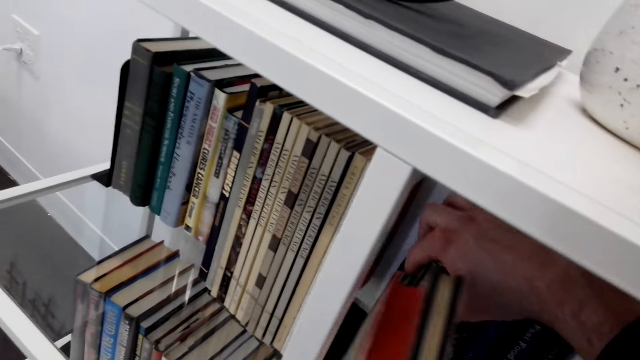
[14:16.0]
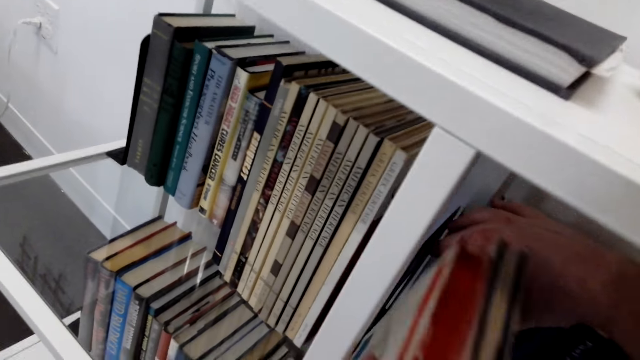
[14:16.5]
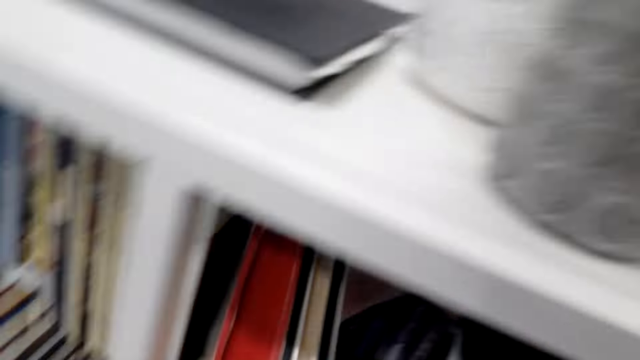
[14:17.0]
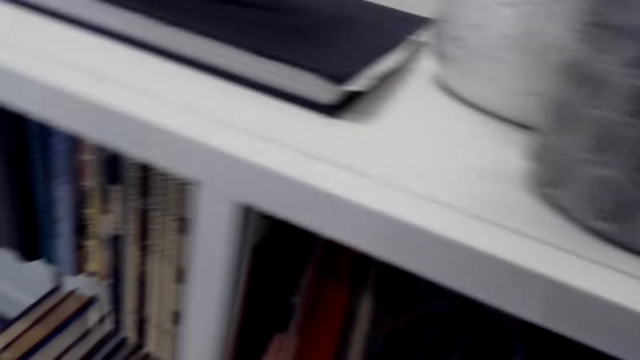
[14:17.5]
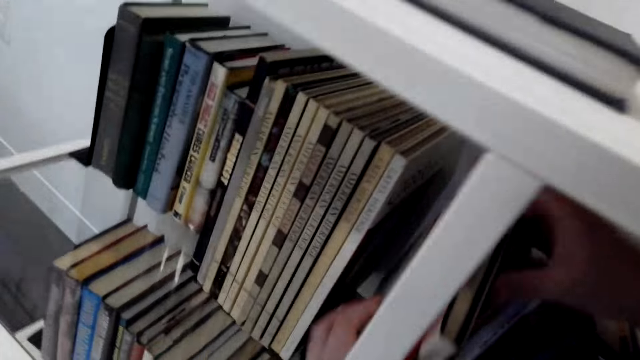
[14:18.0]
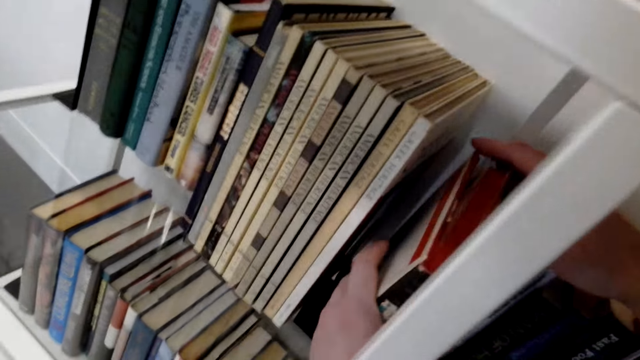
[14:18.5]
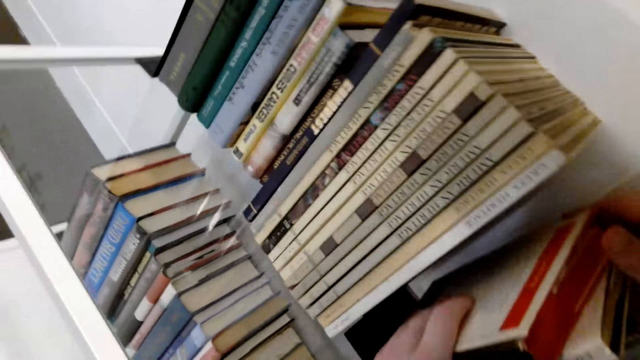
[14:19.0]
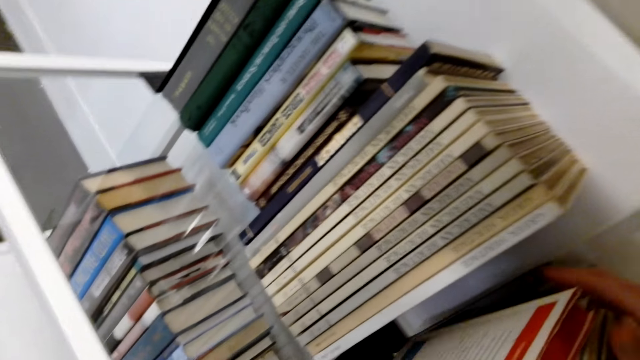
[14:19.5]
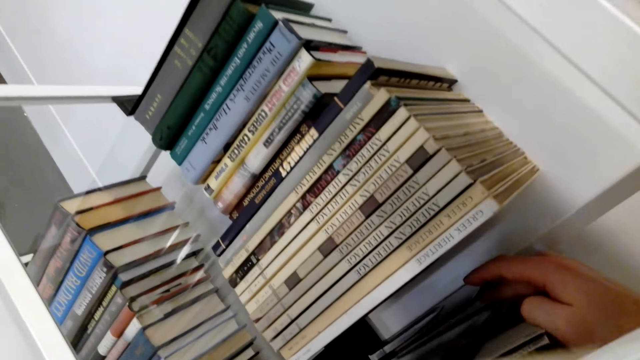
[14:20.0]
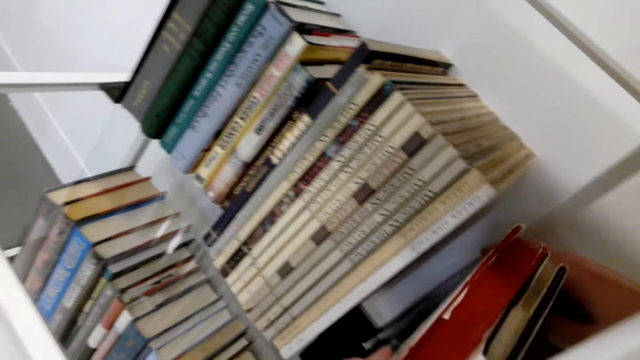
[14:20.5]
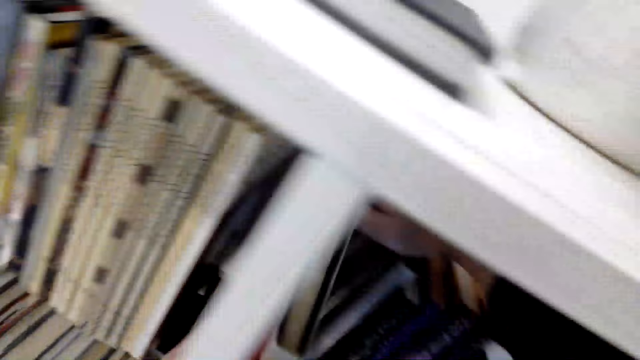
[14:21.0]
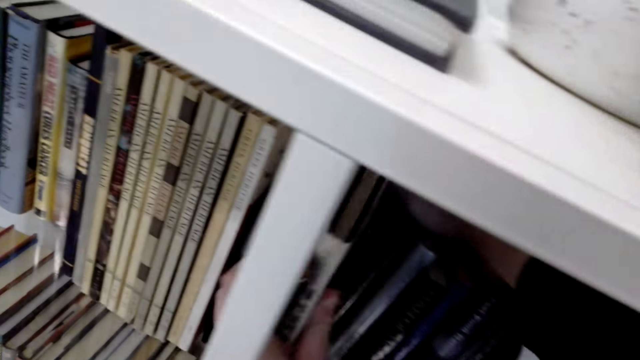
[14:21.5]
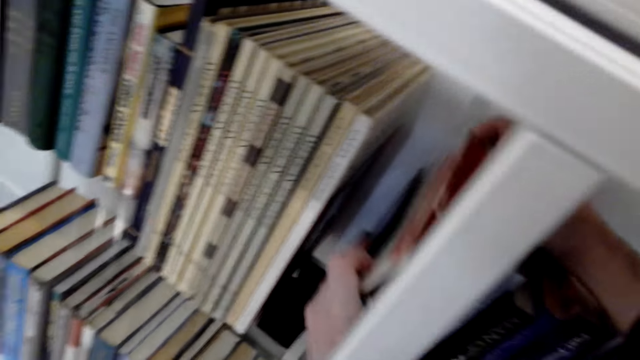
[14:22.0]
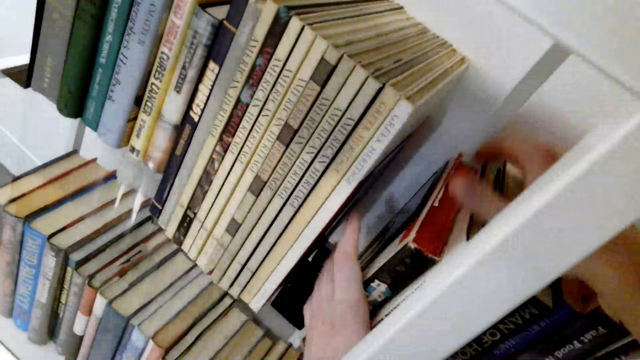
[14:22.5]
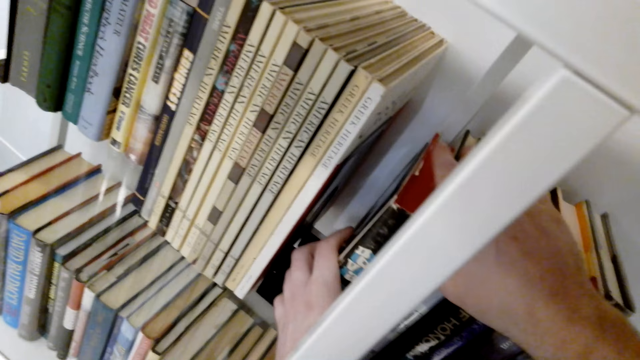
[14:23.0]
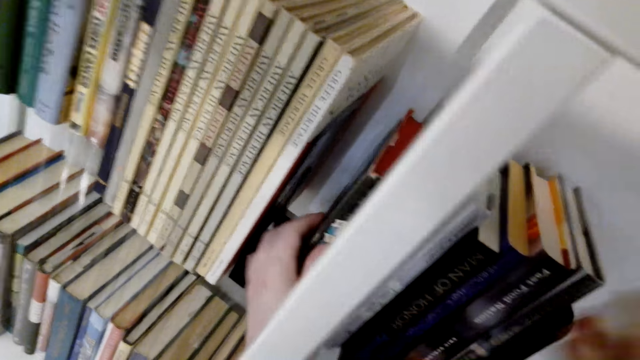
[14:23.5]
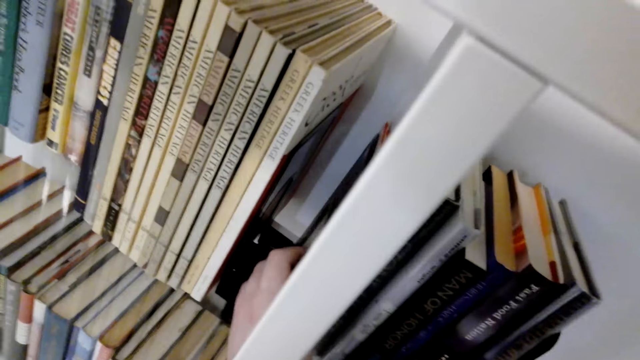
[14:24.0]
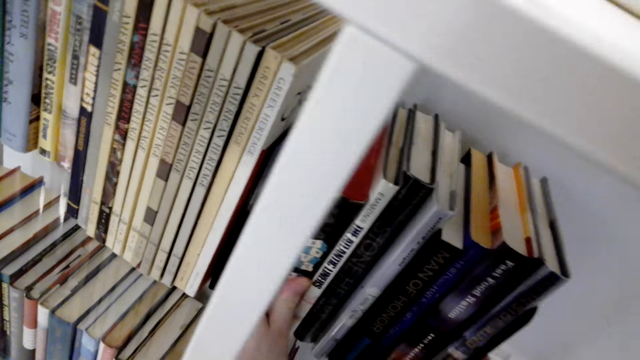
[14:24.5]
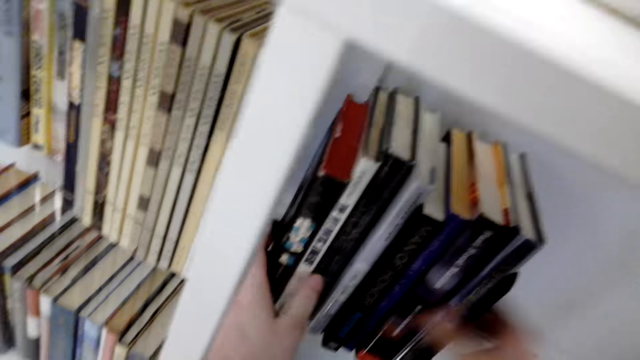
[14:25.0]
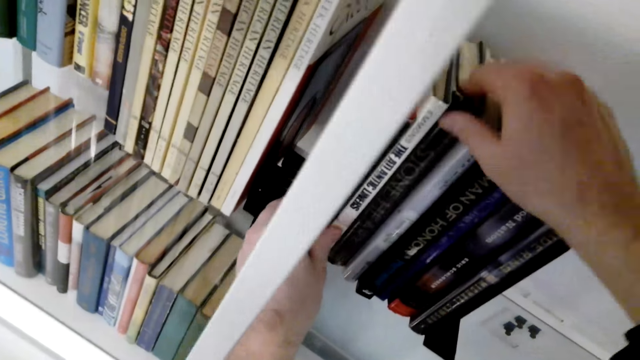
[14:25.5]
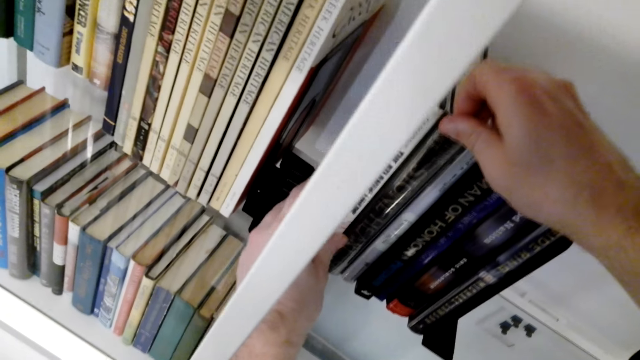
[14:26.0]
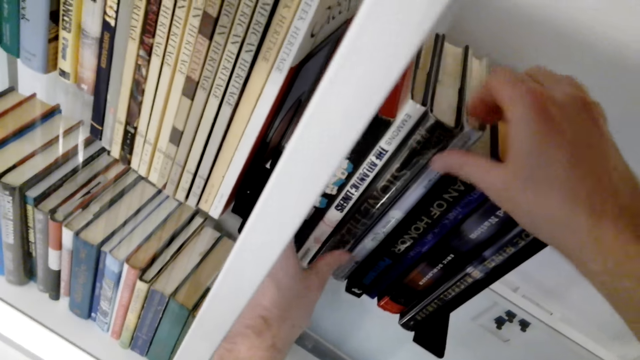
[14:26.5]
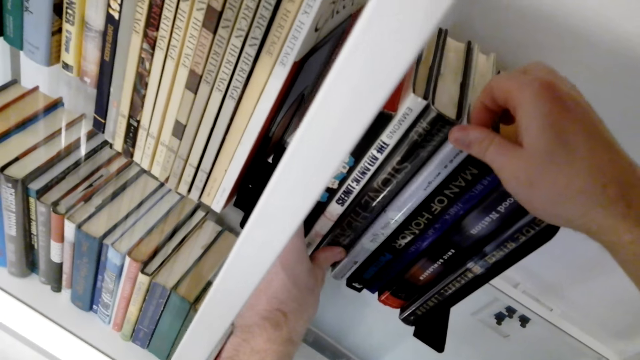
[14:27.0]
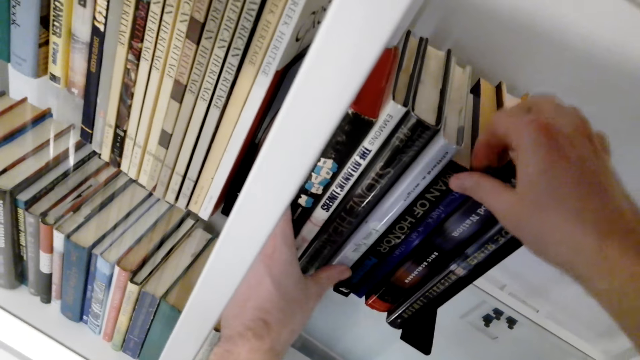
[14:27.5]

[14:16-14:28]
The camera wearer arranges books on the shelf. They put a book in front of other books.

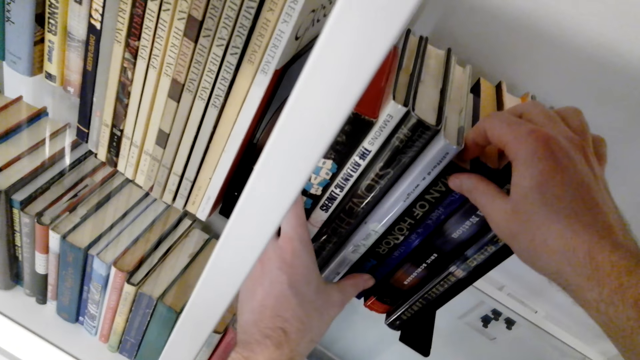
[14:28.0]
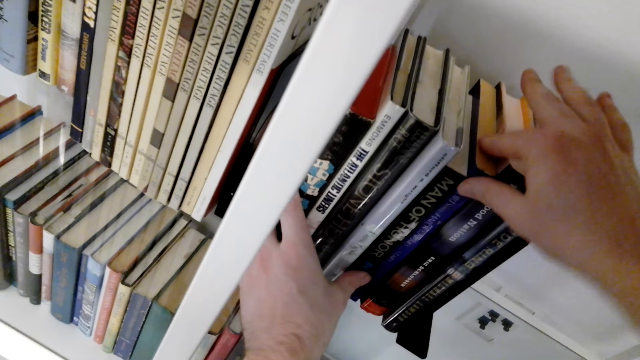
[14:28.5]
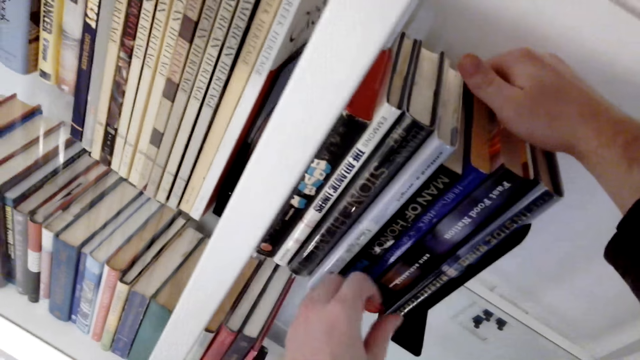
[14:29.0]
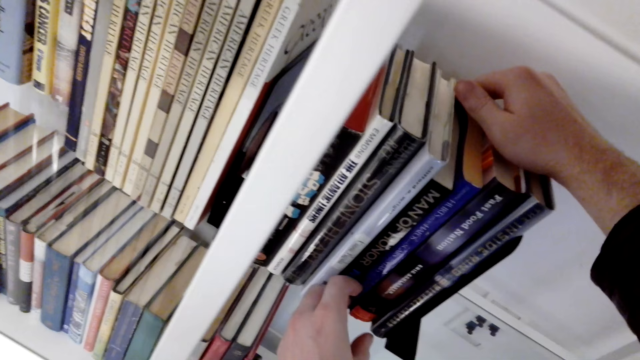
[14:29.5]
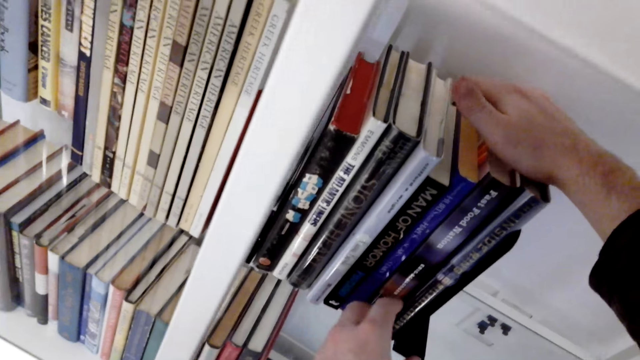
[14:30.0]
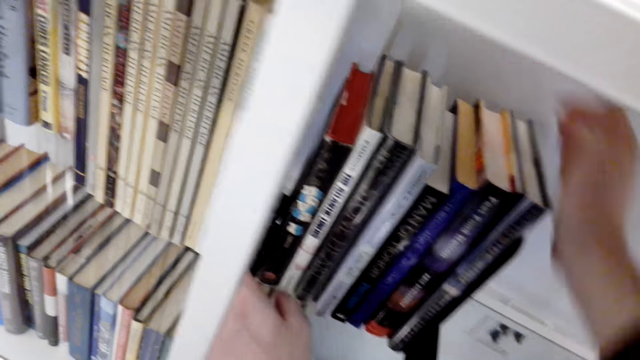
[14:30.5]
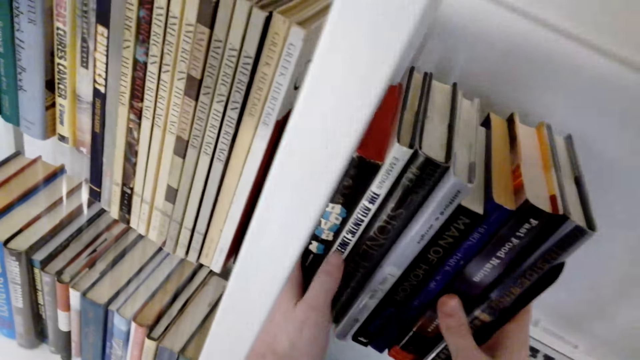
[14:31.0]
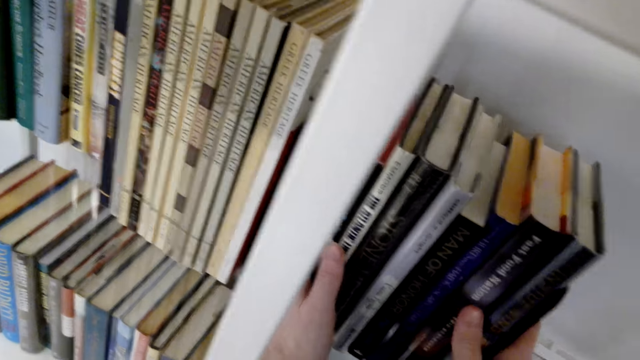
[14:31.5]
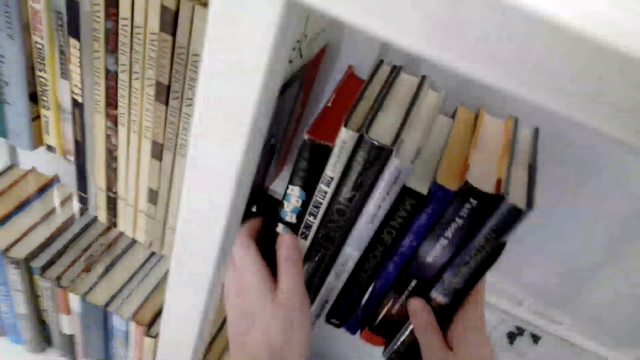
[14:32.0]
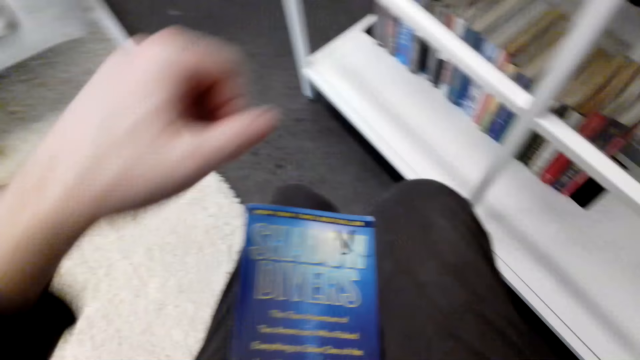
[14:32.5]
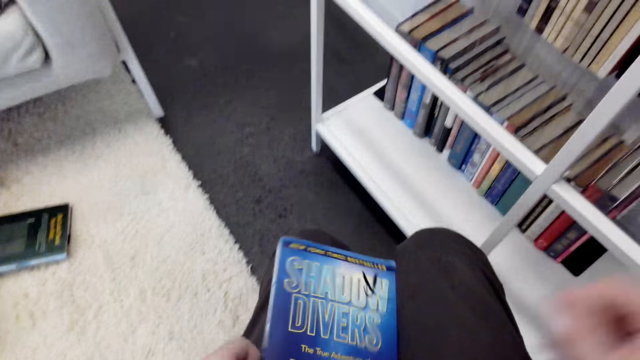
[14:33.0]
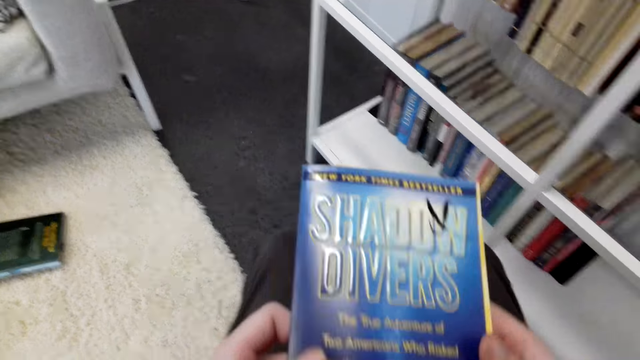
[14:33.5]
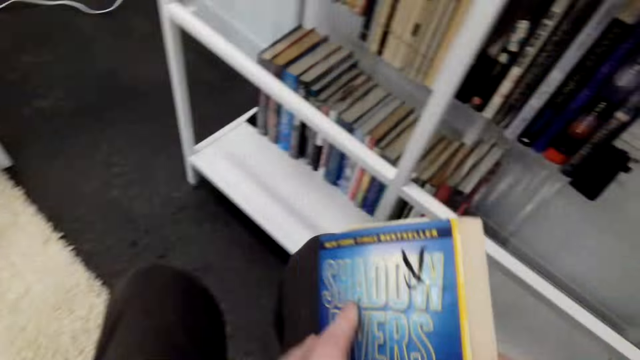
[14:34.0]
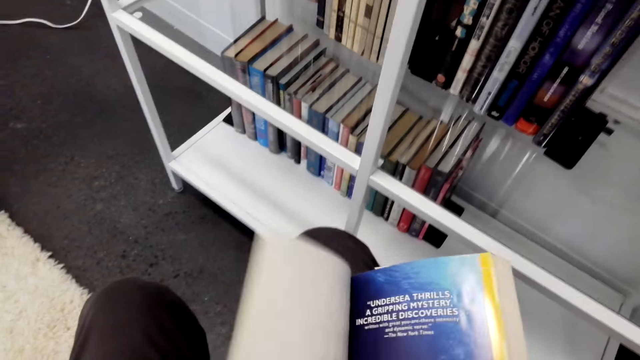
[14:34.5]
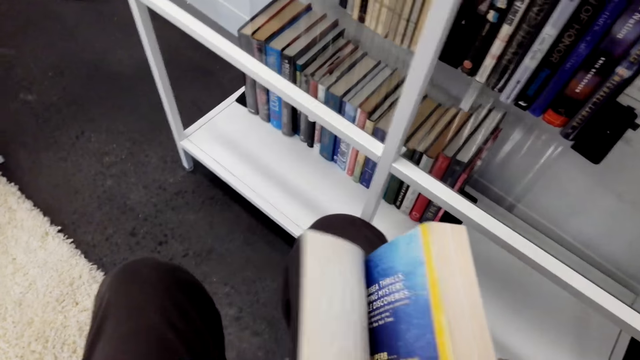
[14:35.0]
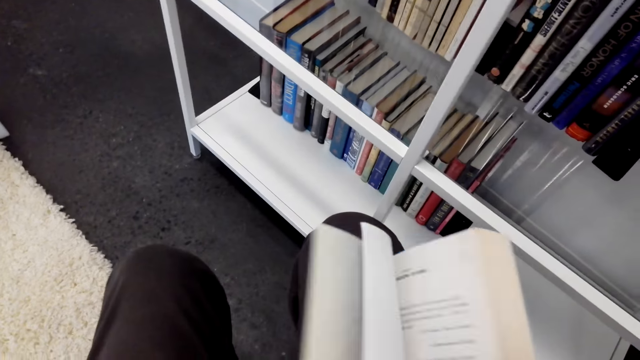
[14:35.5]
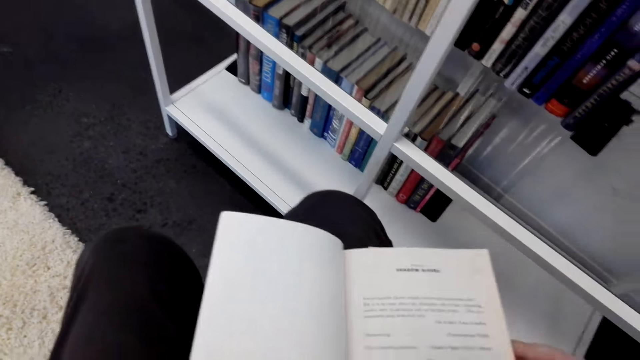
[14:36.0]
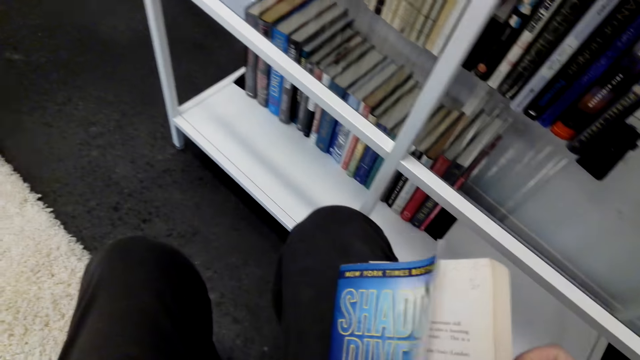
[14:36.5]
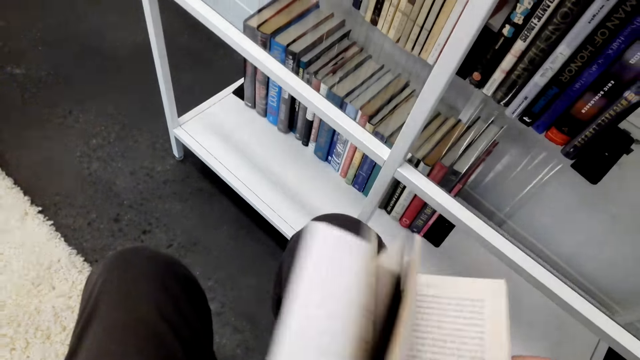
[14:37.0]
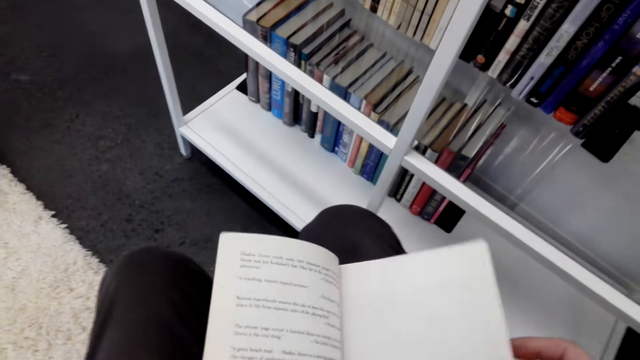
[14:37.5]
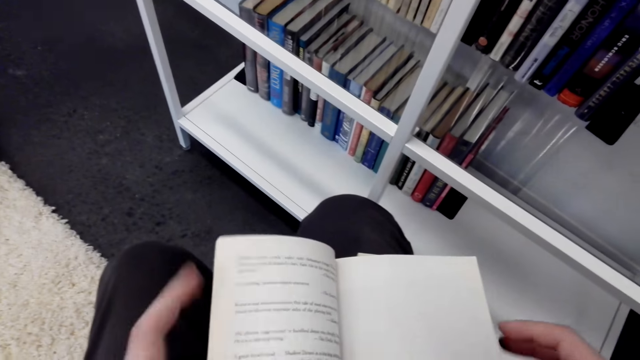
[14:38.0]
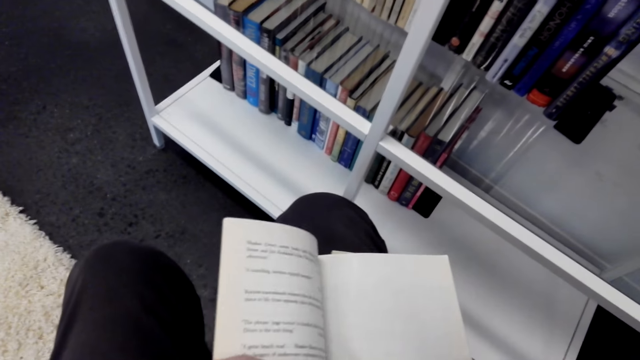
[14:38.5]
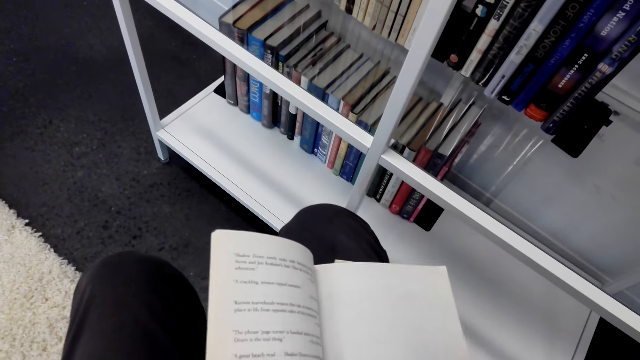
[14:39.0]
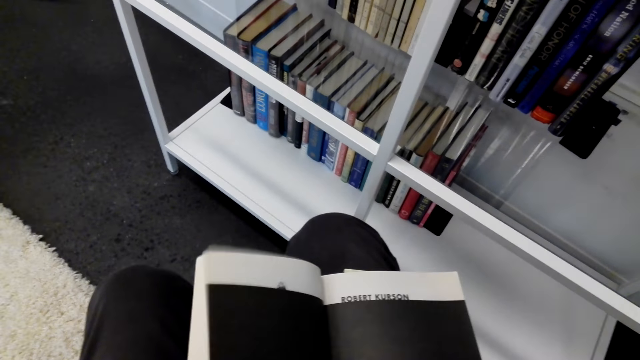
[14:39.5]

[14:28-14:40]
The camera wearer holds a book. They open the pages of the book.
